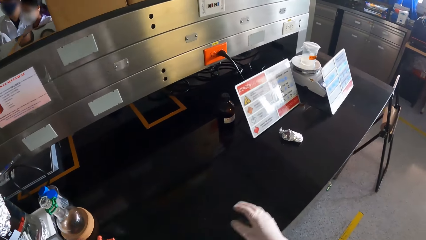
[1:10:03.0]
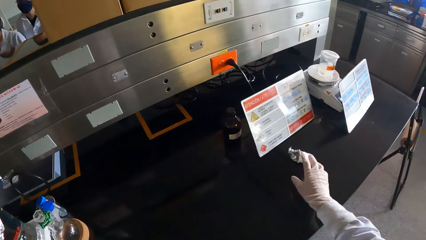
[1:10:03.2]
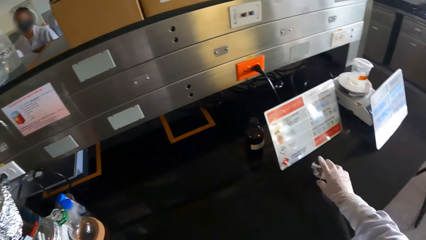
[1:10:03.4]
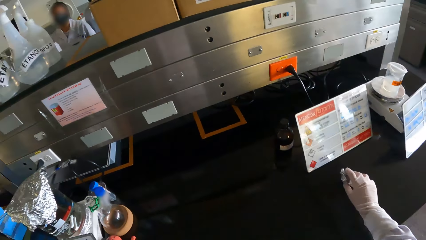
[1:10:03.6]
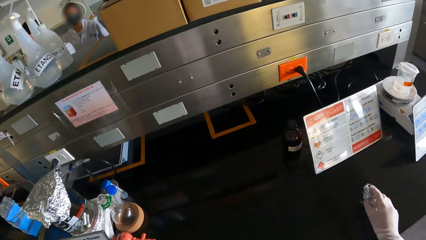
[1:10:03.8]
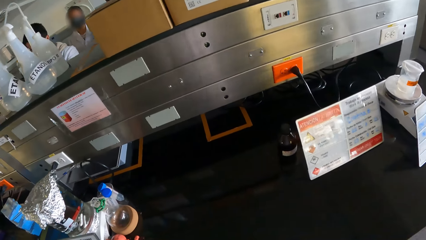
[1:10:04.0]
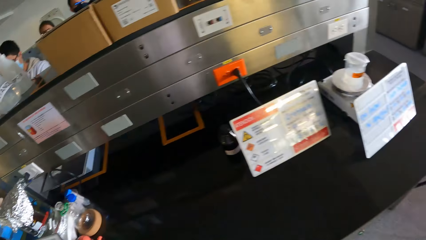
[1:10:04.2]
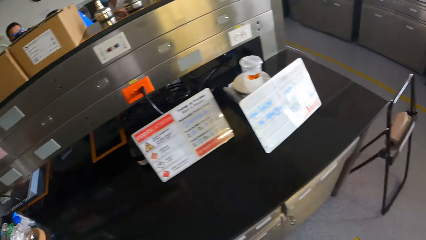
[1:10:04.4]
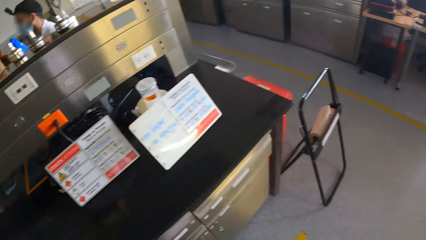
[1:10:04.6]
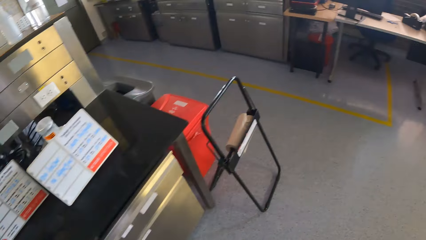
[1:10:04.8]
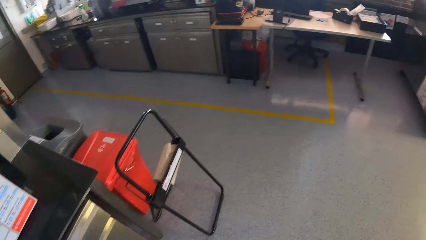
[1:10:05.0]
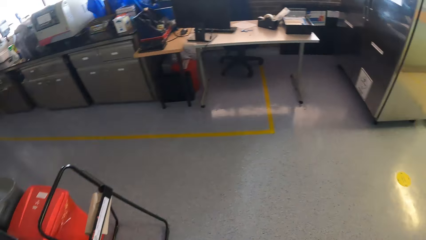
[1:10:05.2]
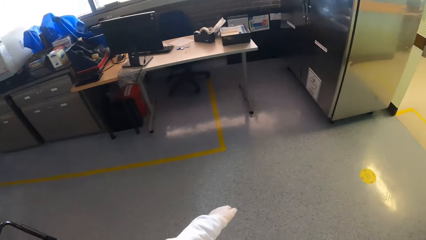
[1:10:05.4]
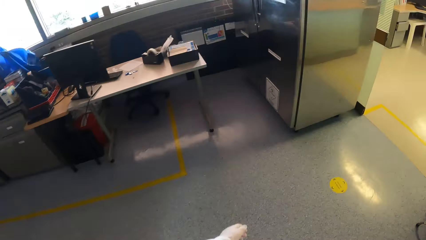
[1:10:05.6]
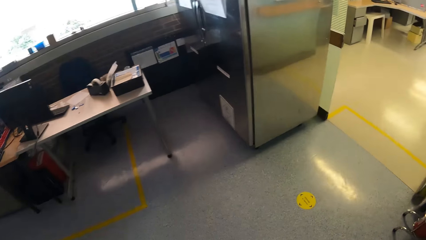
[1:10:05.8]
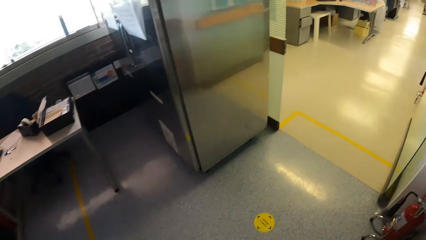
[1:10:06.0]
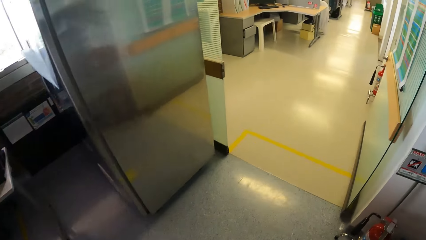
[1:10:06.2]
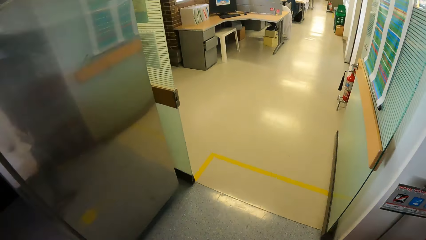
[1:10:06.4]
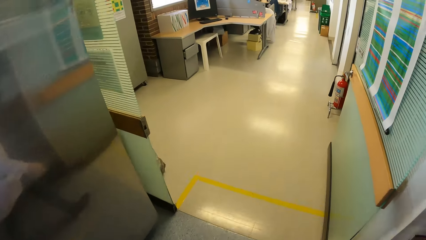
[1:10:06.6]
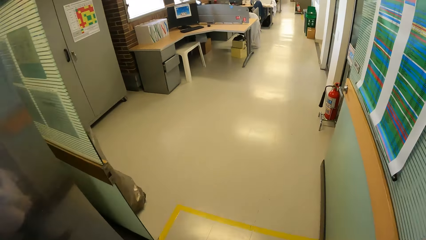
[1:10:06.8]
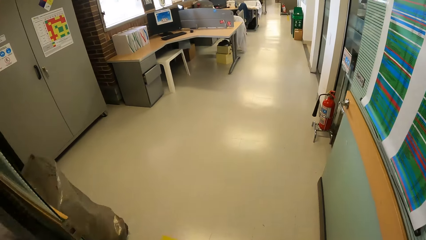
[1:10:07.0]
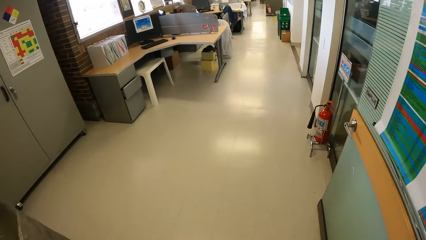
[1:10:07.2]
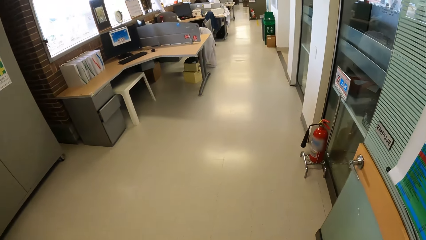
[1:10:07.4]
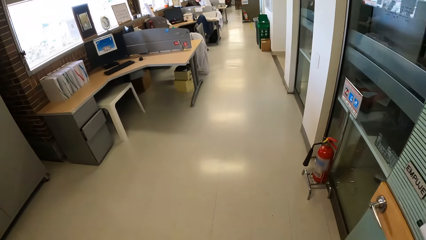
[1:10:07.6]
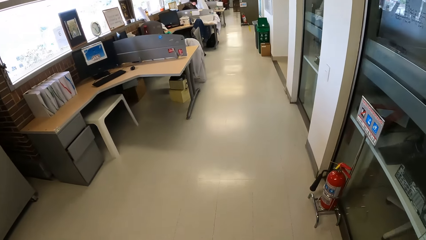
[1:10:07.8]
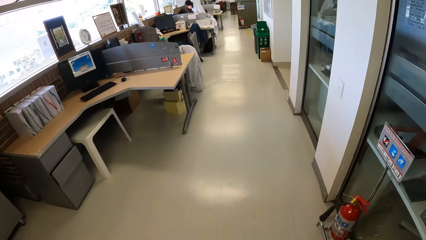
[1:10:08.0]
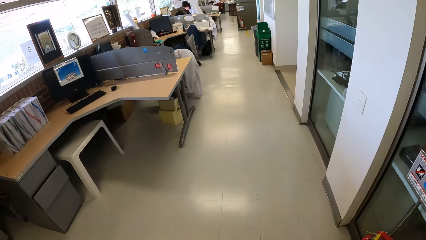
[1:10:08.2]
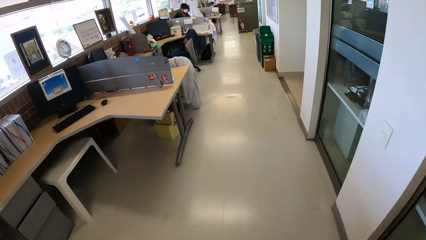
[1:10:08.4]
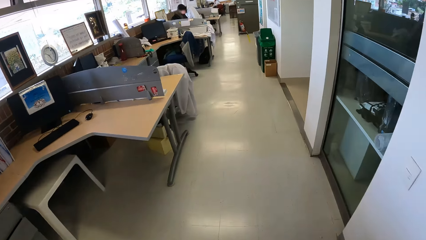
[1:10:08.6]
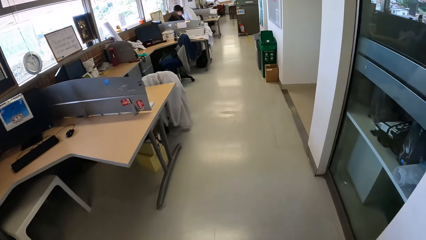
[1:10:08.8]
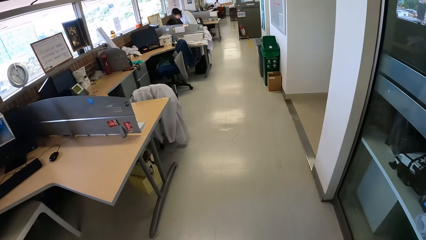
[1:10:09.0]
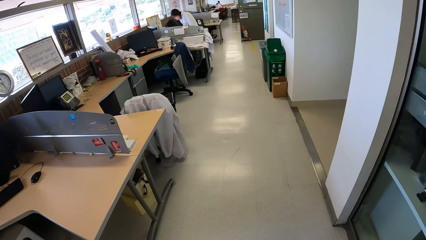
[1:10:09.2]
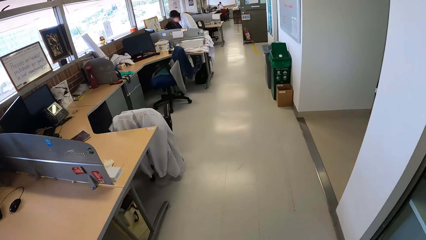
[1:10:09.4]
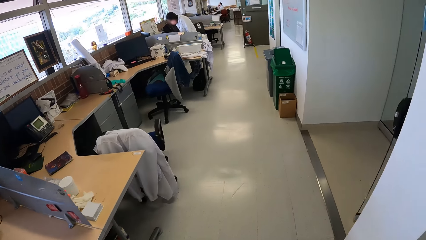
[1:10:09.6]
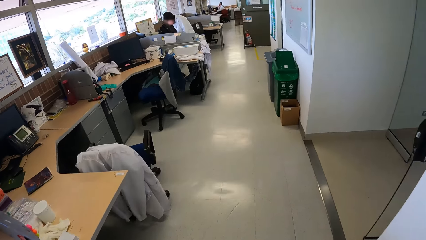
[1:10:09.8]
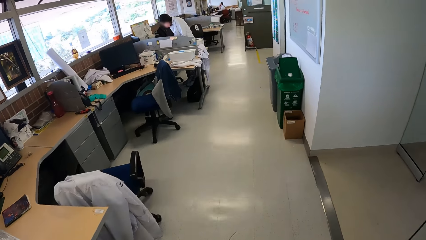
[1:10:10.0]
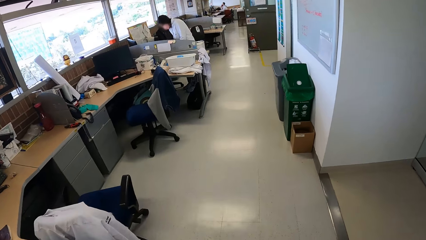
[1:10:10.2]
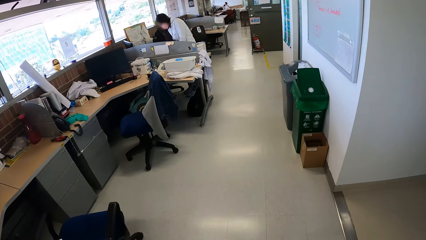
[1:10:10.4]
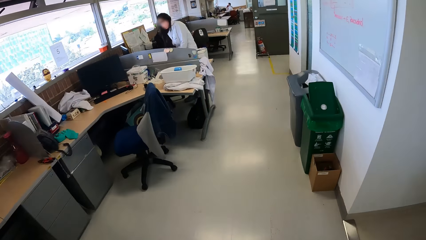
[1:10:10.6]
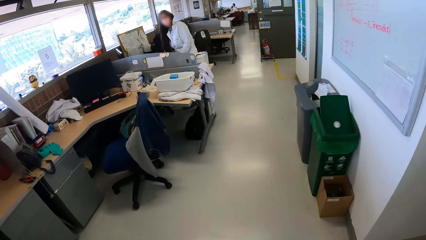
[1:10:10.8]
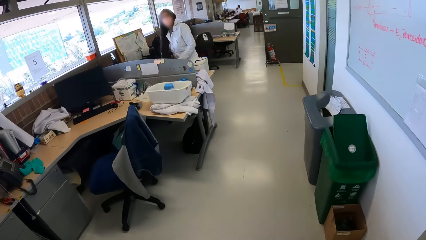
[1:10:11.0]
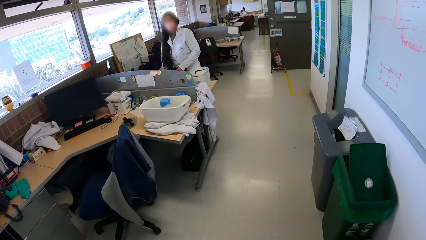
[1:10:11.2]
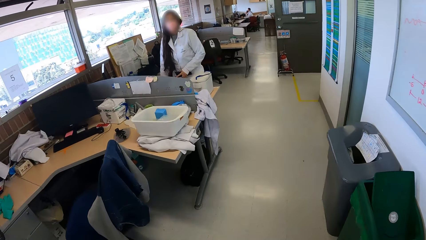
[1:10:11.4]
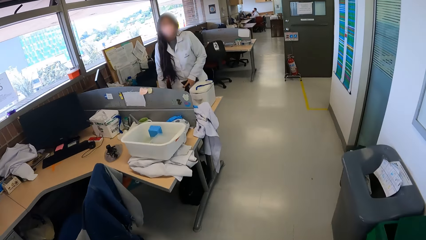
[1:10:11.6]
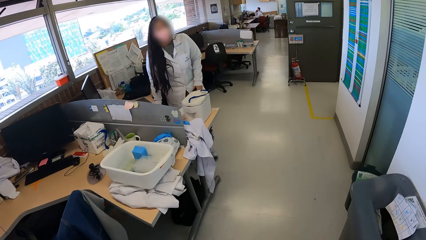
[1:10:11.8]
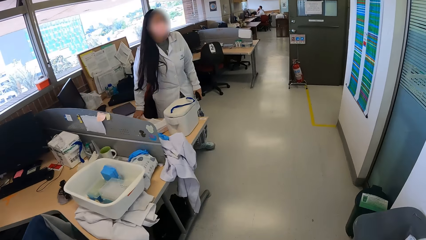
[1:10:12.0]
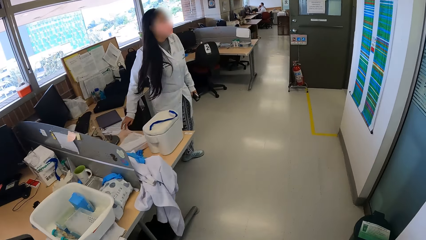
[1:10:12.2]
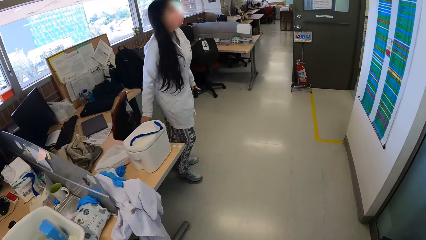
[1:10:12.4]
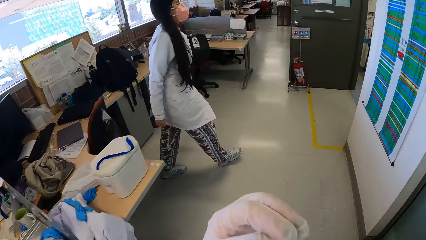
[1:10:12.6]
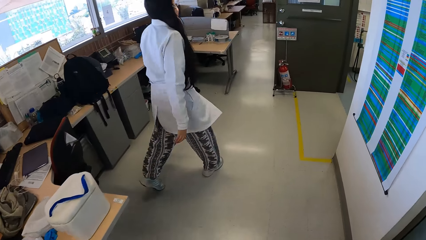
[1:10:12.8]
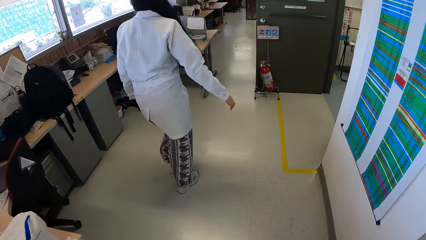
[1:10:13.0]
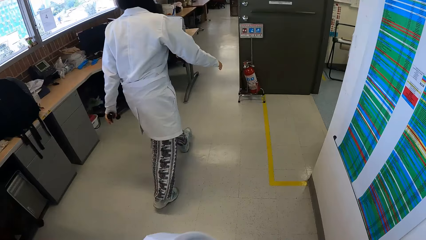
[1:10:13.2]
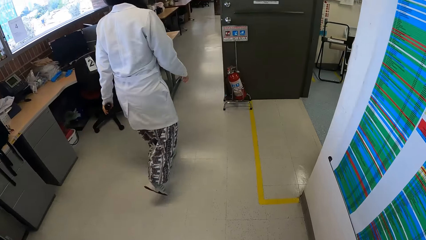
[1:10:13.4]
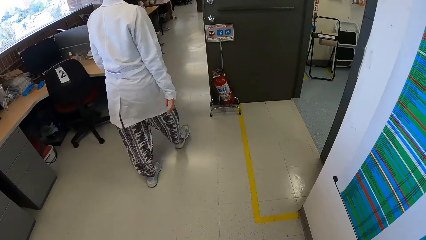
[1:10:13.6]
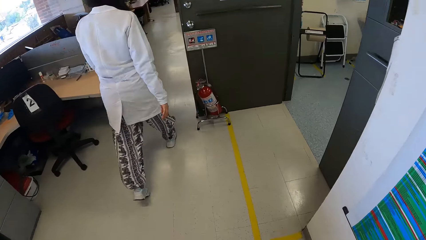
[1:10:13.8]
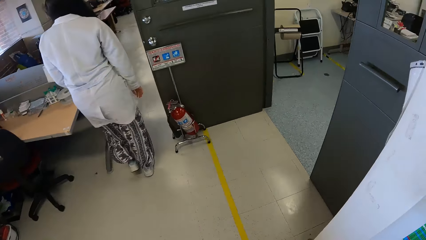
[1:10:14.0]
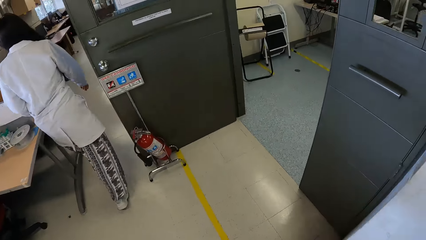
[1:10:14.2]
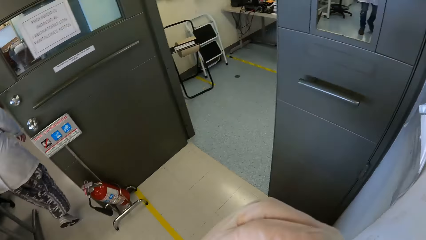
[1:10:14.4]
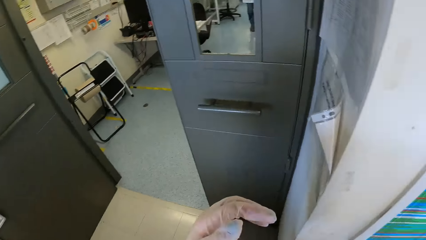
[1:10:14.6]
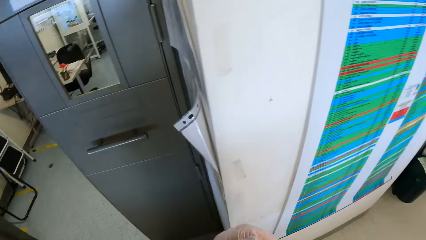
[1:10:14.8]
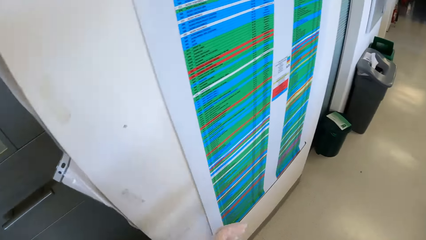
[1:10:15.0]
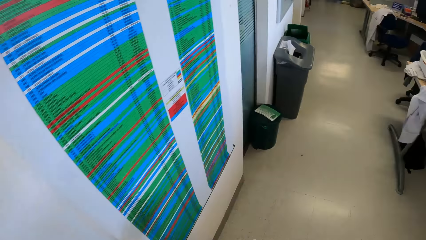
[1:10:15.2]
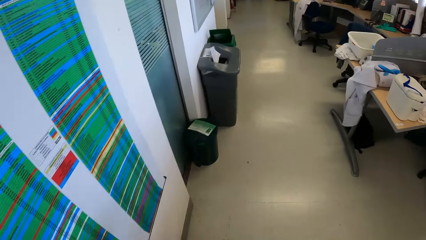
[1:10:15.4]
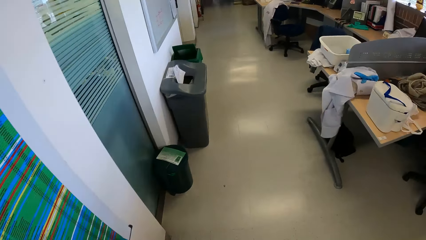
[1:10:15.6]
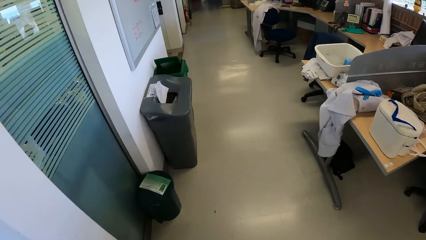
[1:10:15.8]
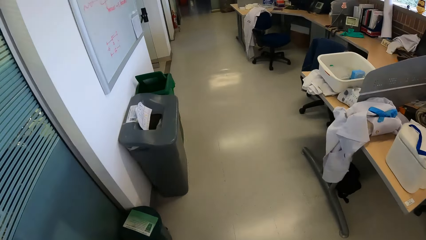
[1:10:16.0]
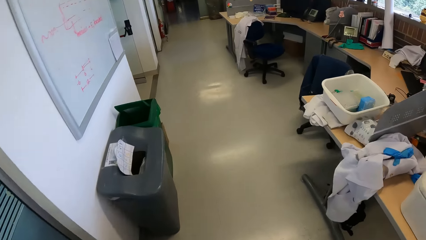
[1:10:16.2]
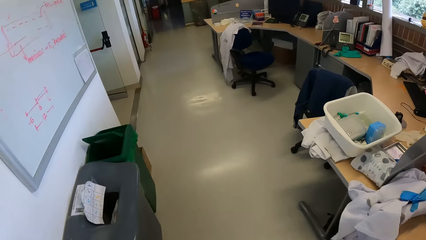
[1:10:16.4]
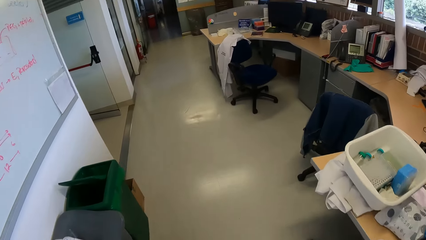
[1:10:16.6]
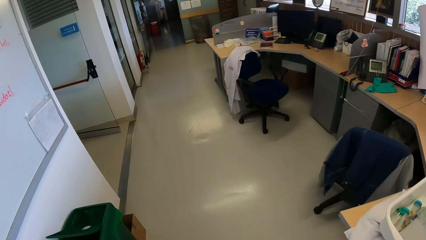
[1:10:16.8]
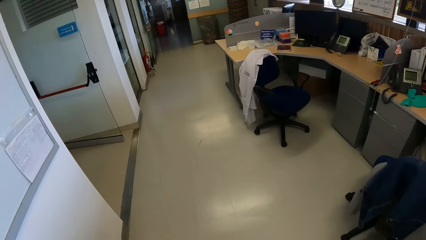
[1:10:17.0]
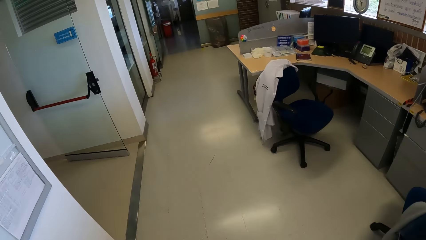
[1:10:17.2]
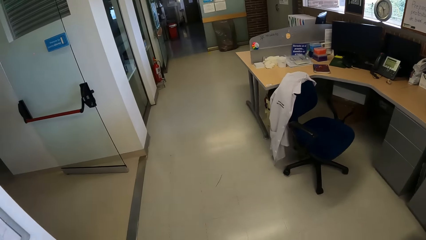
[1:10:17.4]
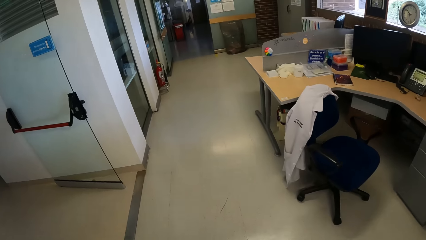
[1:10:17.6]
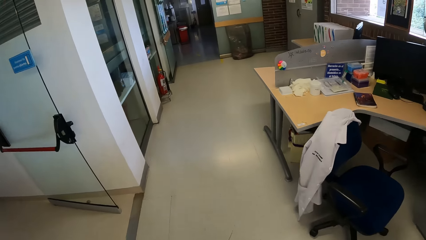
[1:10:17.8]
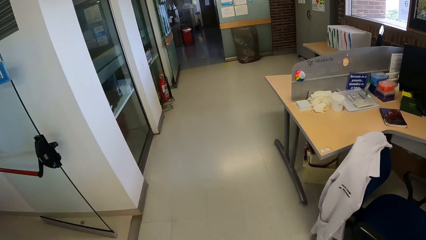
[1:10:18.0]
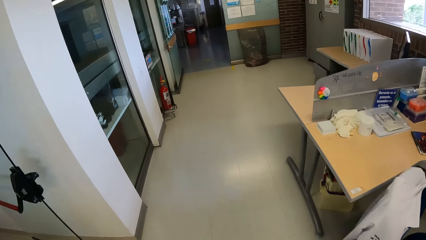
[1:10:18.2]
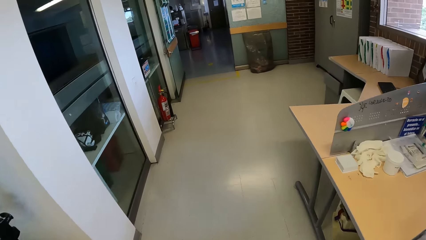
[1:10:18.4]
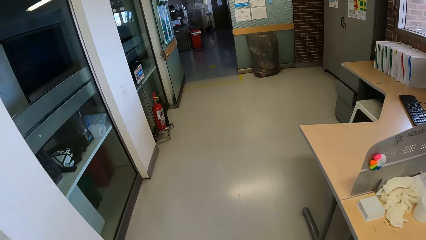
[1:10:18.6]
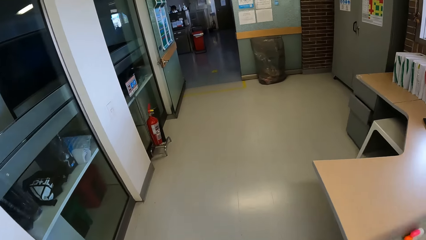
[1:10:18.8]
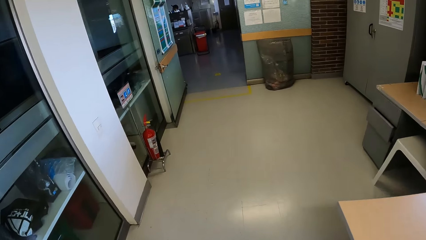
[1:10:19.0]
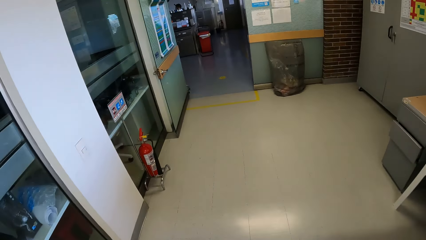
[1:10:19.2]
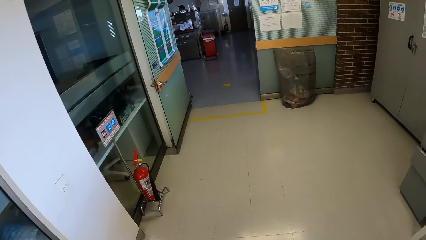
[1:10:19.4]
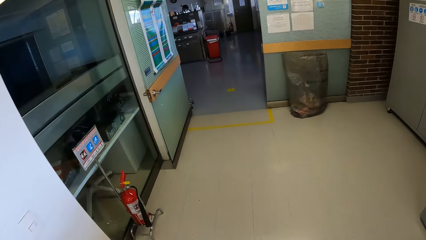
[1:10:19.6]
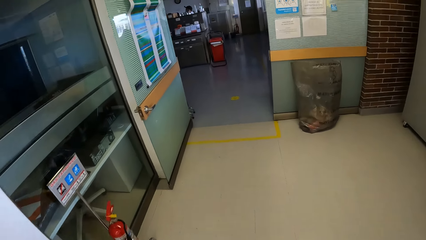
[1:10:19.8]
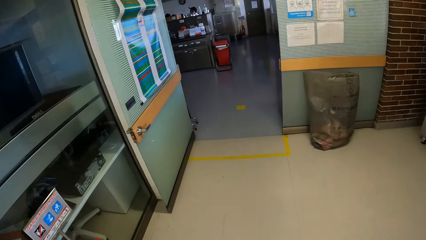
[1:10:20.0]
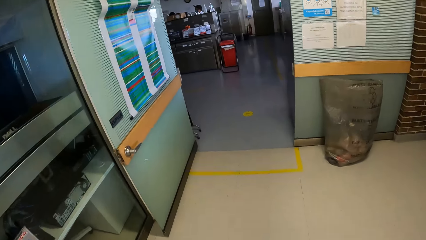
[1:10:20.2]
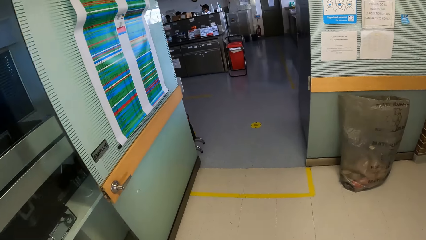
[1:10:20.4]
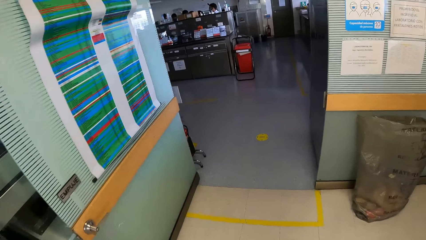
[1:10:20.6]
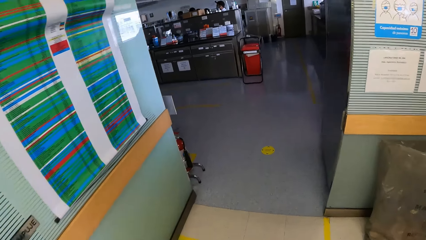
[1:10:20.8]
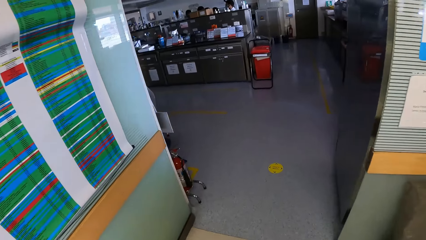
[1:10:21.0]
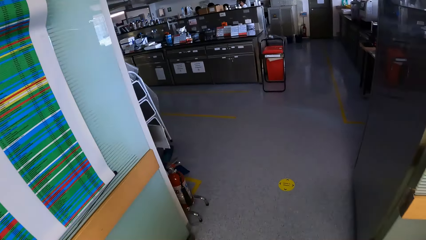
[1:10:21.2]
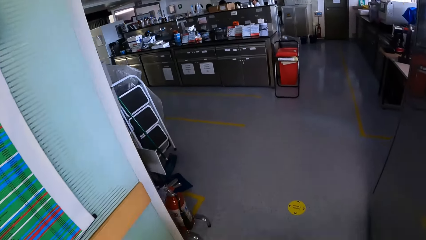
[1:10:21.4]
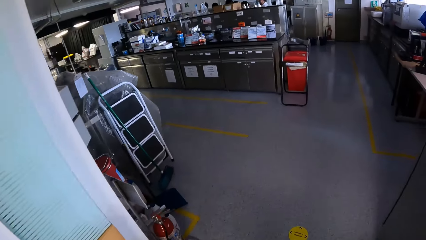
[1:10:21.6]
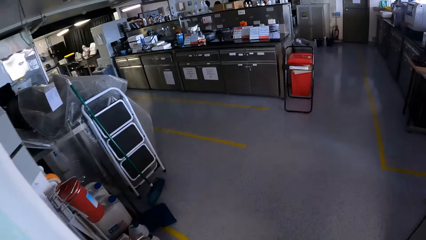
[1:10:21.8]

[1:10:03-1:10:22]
The camera wearer picks up the foil on the table with his right hand. He walks around. He interacts with the woman.
